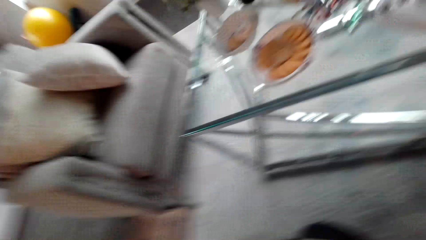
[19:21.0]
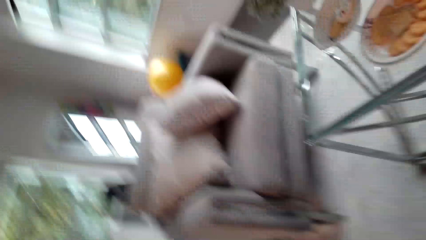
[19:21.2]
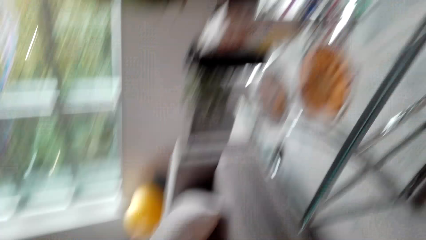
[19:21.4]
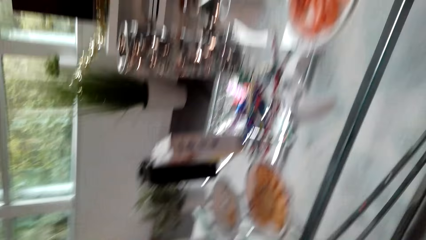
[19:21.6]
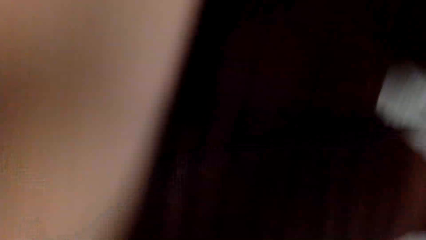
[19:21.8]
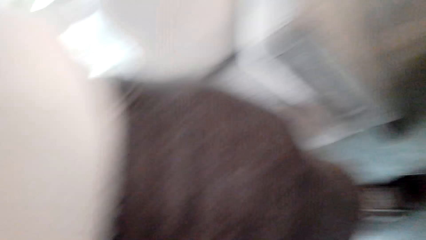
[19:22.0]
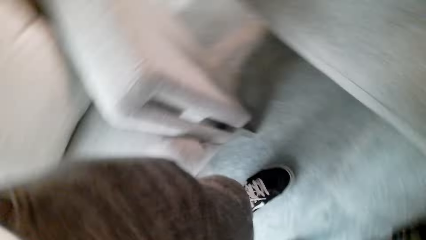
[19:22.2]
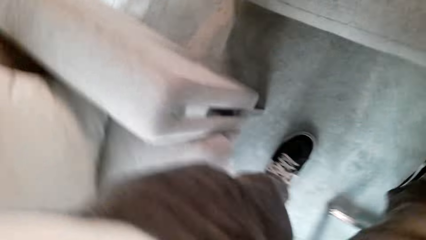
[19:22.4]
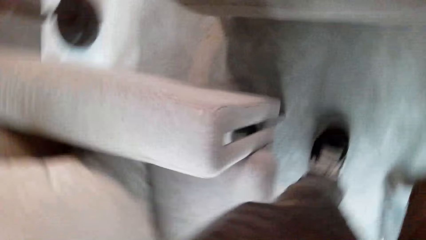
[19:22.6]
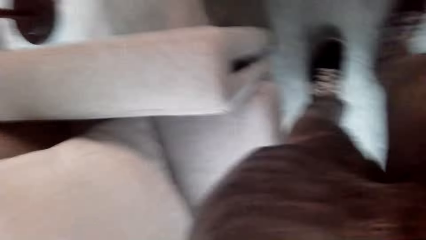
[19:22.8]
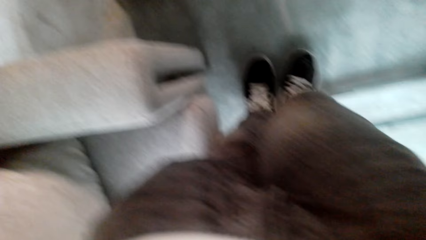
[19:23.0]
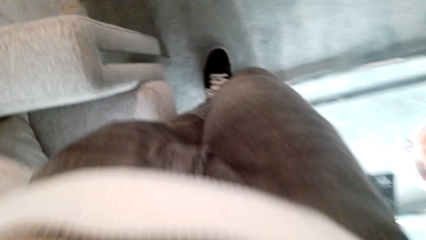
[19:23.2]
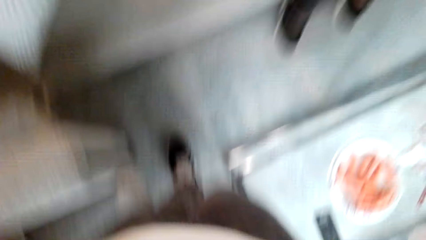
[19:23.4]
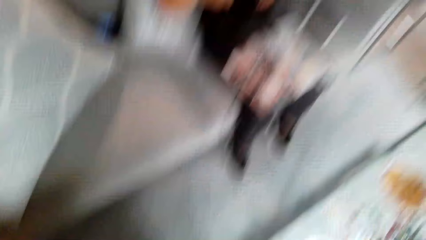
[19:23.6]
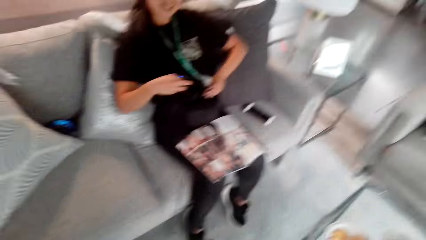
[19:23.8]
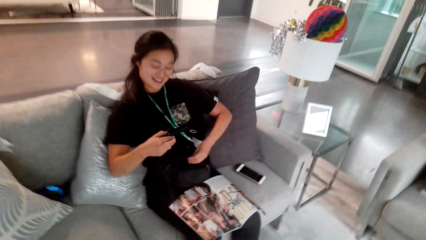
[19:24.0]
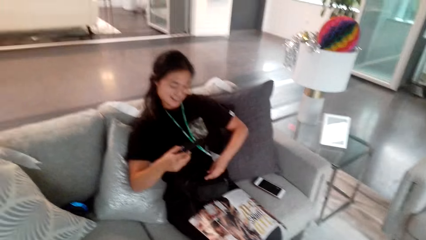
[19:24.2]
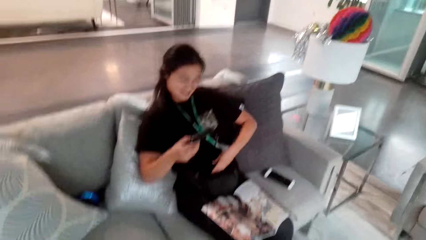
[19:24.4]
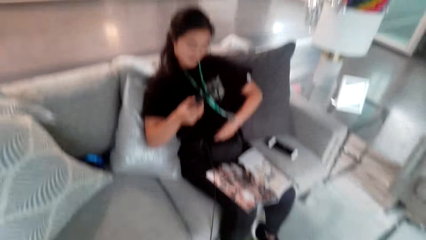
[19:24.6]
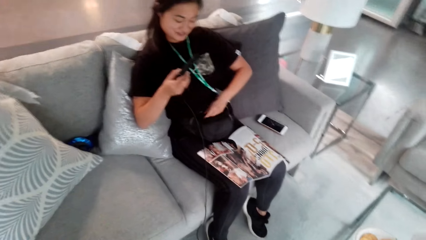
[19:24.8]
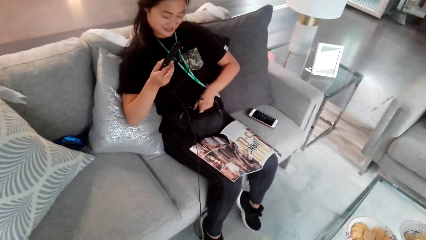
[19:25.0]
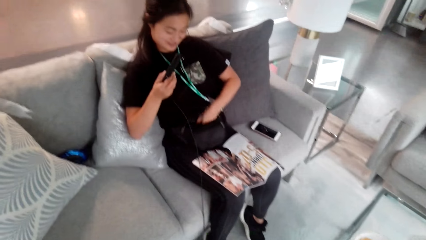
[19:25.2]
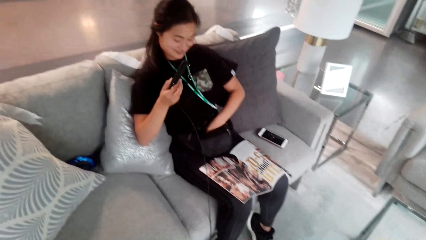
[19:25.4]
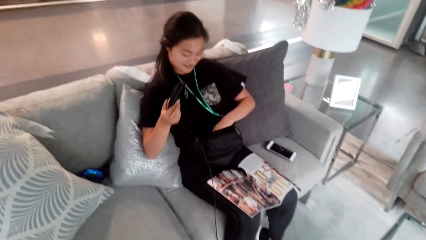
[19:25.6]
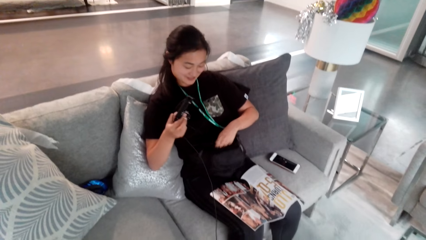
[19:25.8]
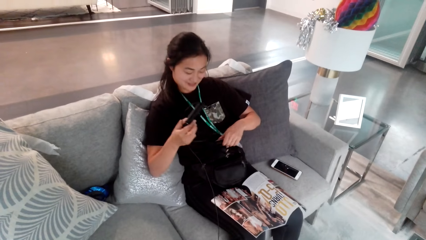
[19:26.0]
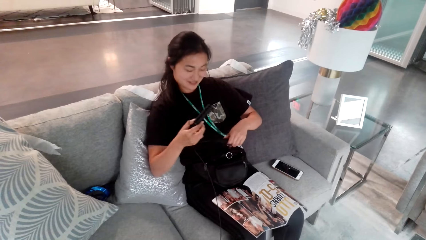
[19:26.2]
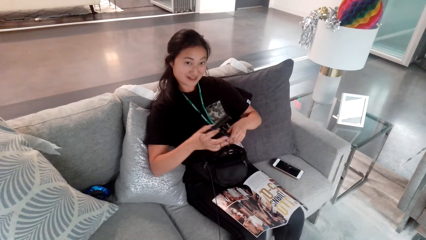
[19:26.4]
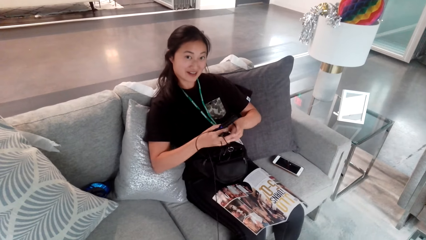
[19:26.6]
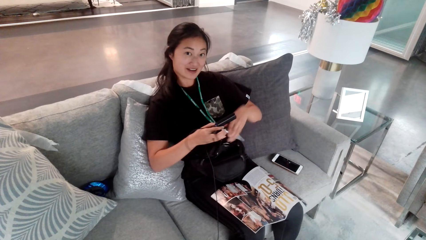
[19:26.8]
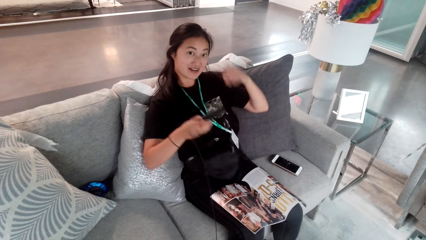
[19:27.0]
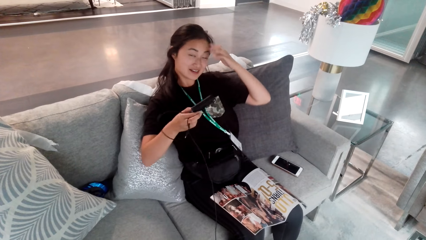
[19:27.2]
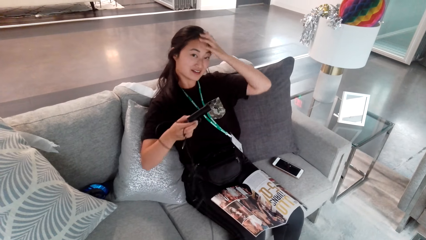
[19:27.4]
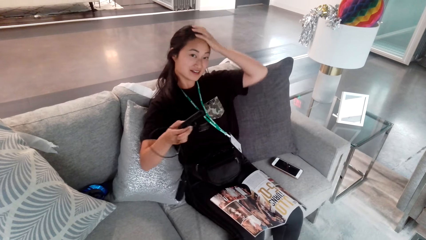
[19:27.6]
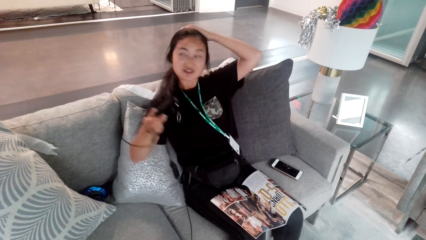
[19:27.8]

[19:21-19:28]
A lady talks with the camera wearer. The lady picks up something.
